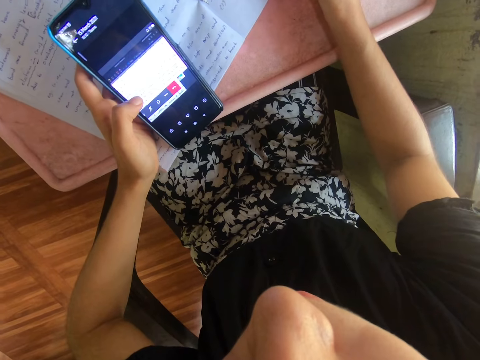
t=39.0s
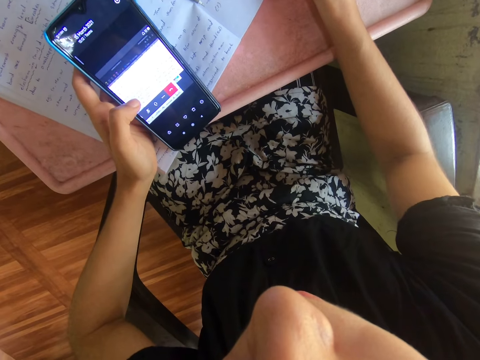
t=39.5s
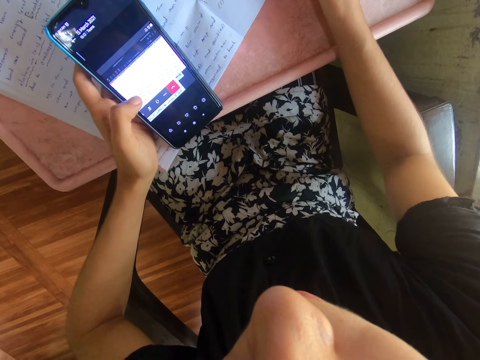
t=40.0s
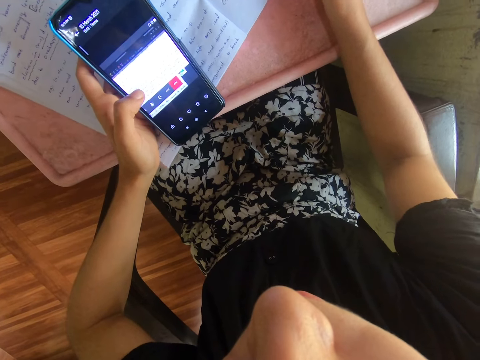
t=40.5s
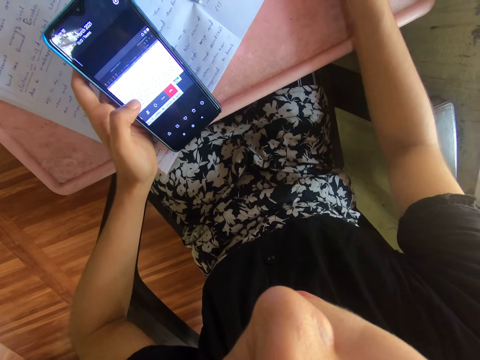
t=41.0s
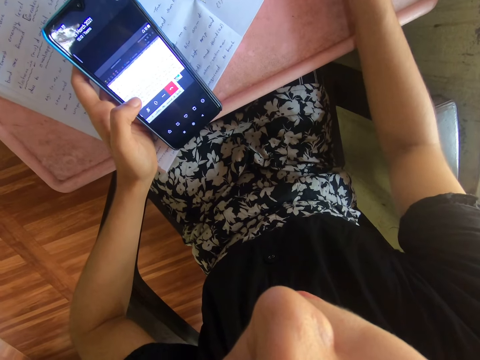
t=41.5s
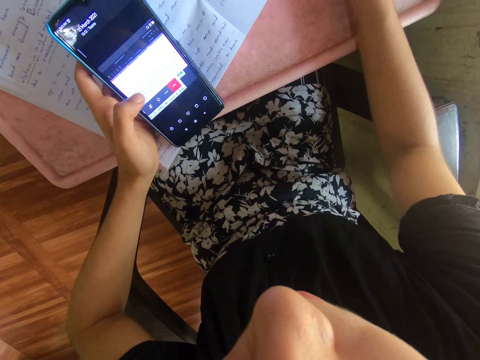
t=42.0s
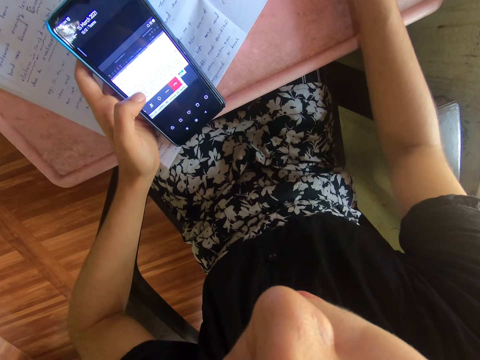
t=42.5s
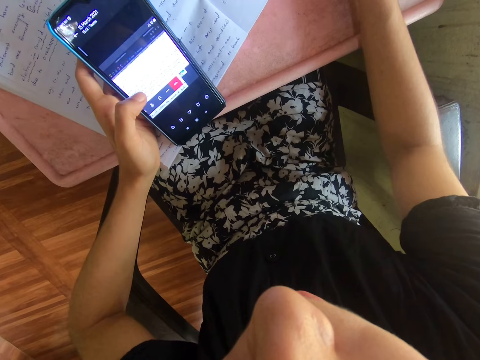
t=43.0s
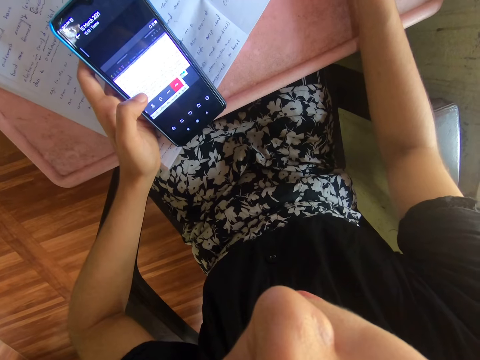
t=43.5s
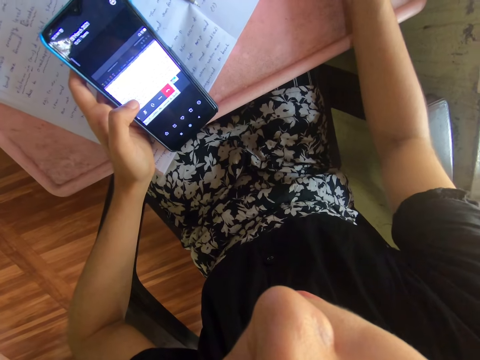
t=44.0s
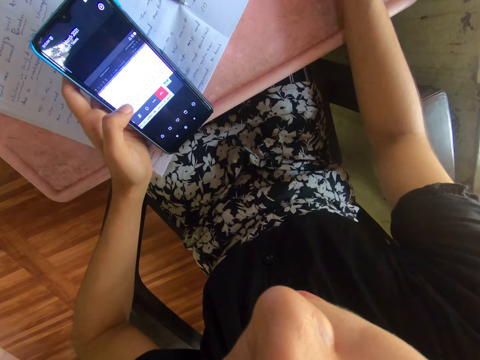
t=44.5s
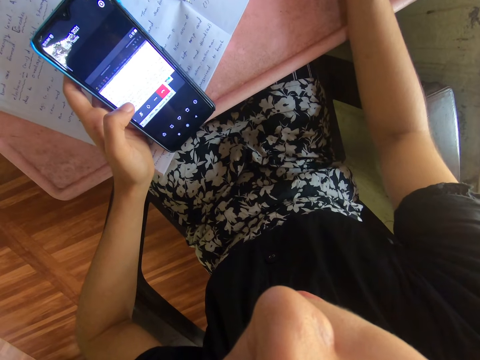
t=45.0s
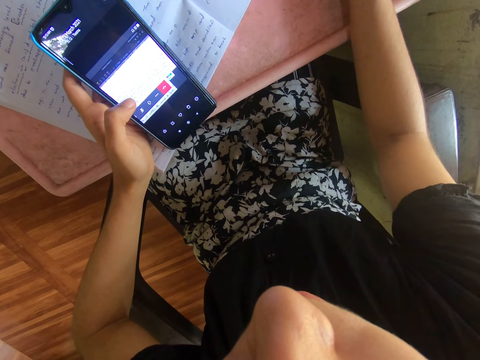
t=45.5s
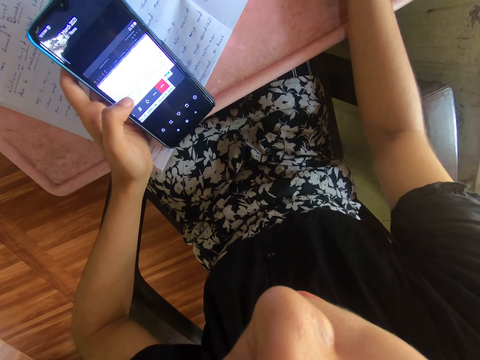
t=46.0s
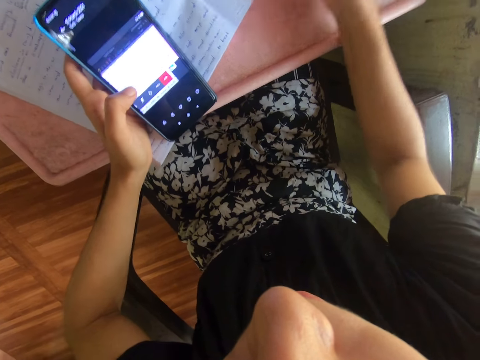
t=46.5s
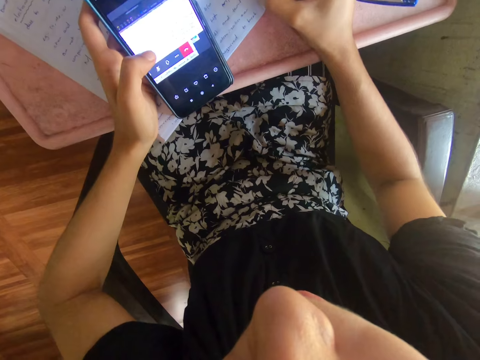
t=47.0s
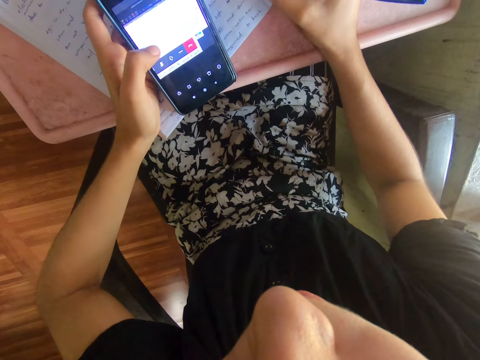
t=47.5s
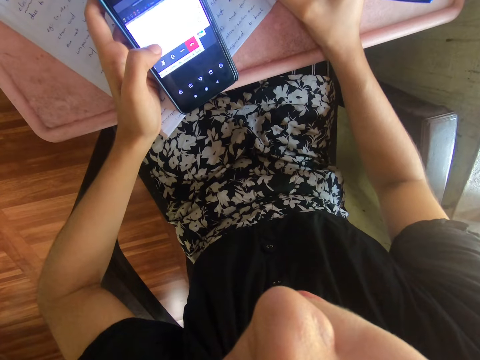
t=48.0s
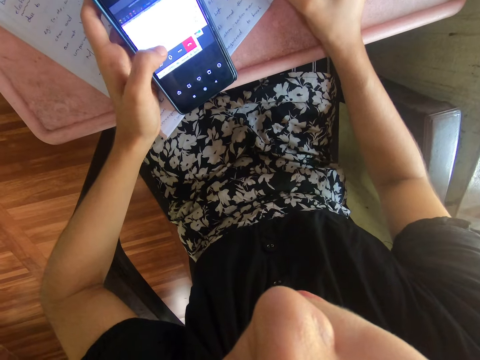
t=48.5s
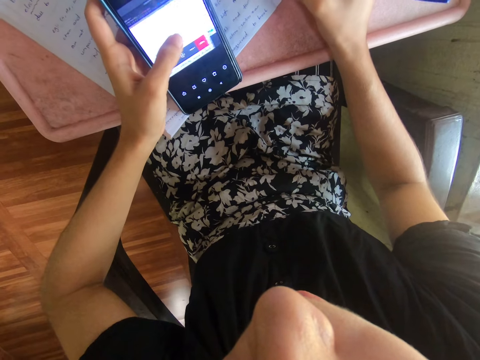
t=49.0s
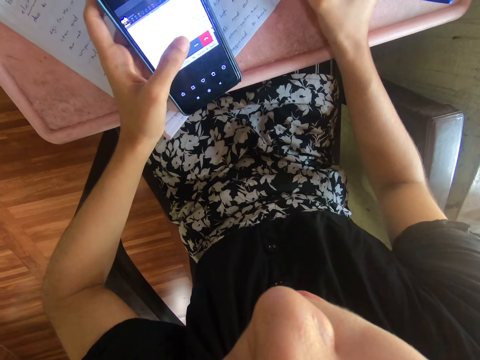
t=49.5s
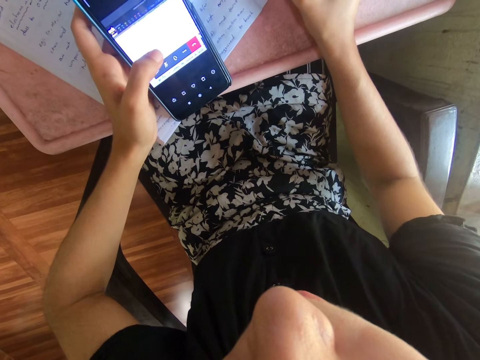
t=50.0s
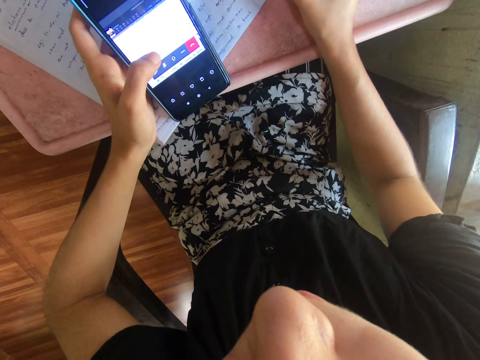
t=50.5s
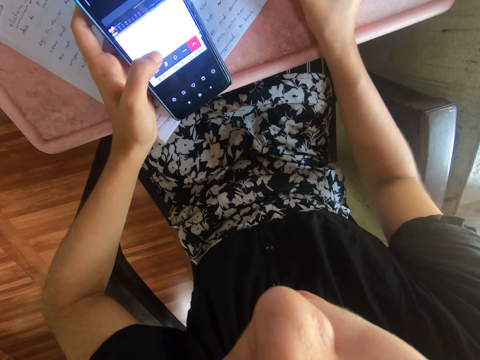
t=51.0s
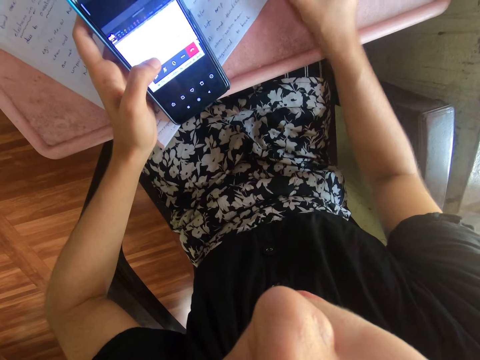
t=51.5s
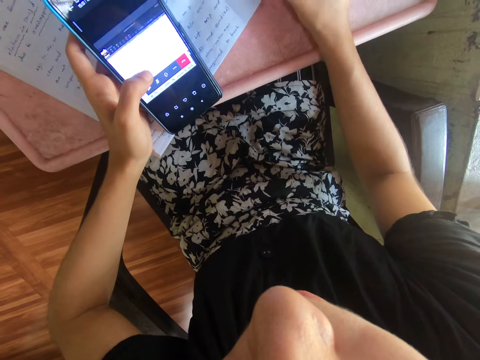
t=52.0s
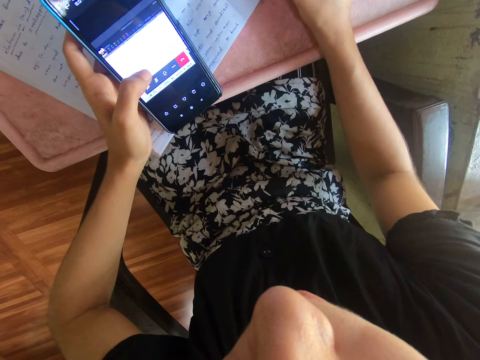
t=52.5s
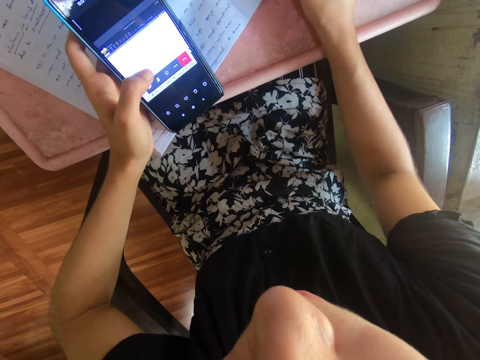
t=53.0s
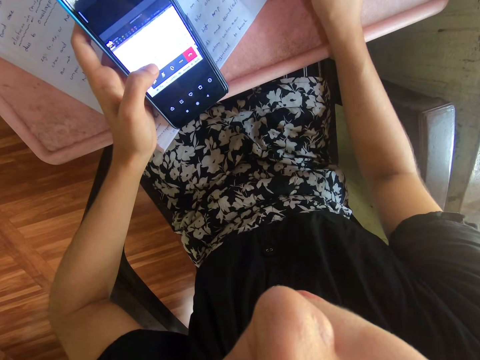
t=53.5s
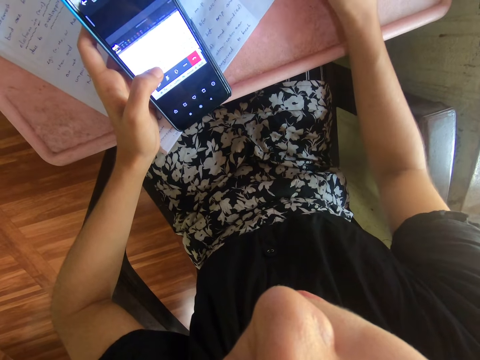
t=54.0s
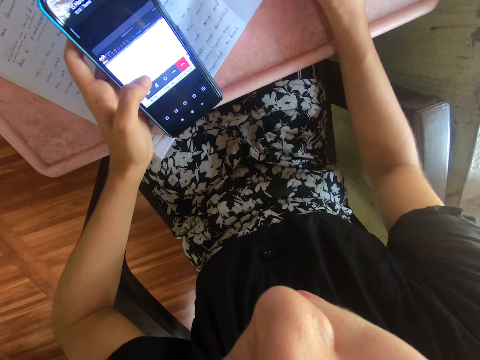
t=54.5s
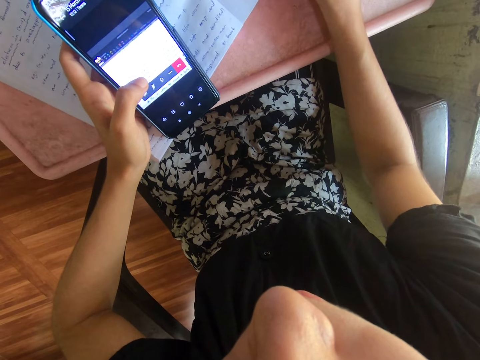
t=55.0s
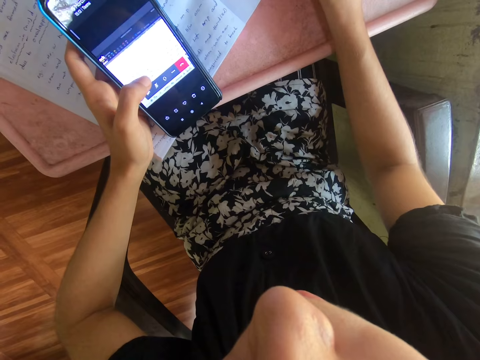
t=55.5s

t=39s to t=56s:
The camera wearer operates the phone. They write on the book.

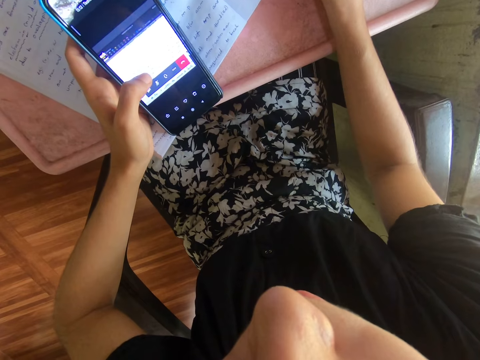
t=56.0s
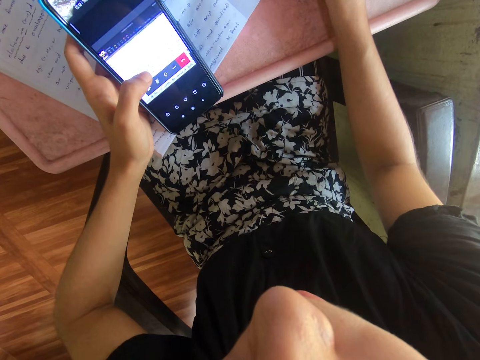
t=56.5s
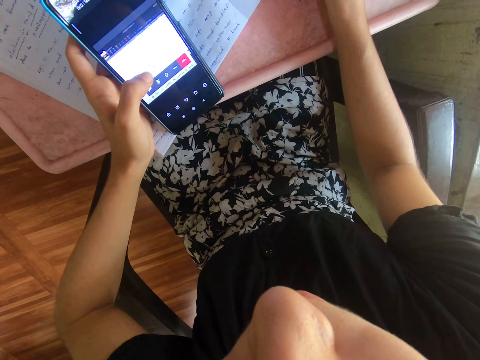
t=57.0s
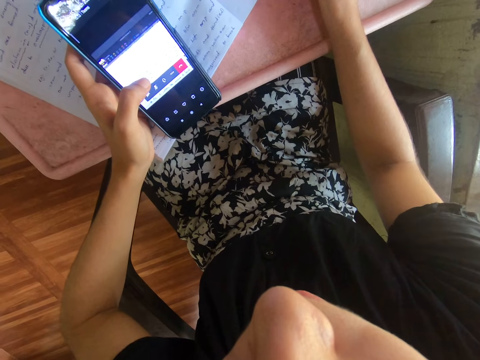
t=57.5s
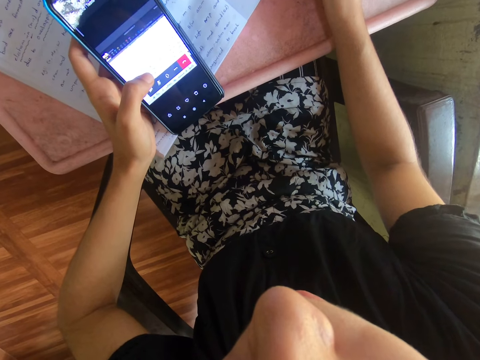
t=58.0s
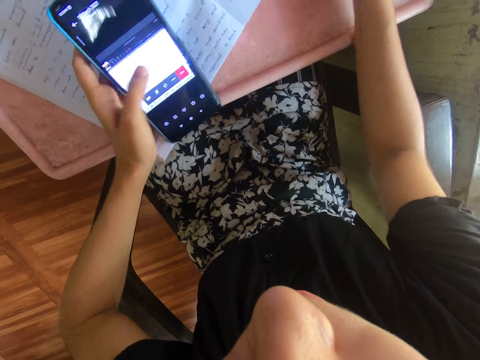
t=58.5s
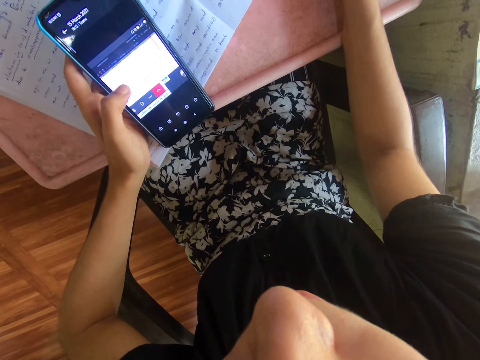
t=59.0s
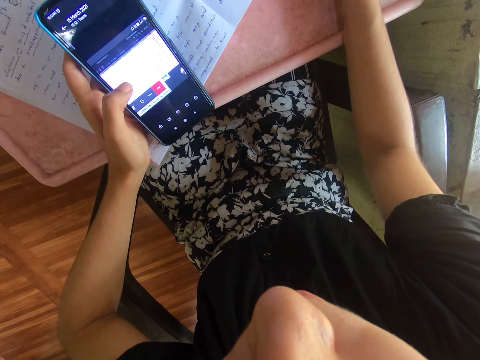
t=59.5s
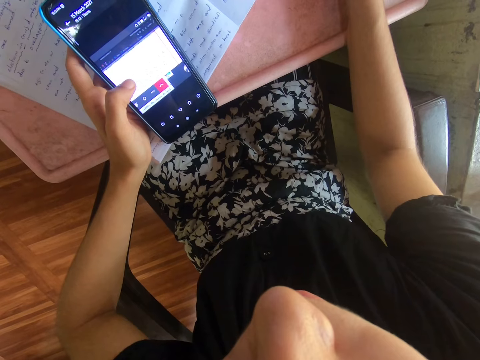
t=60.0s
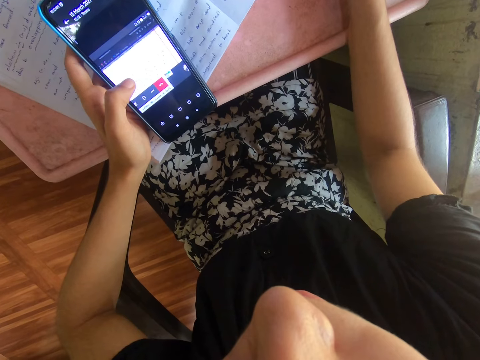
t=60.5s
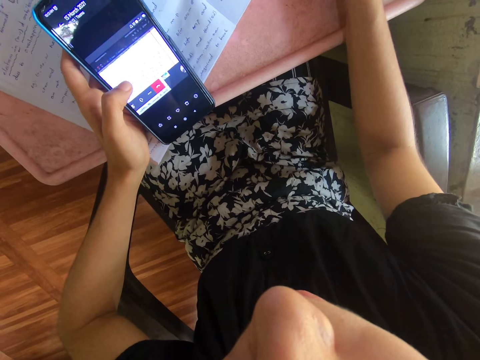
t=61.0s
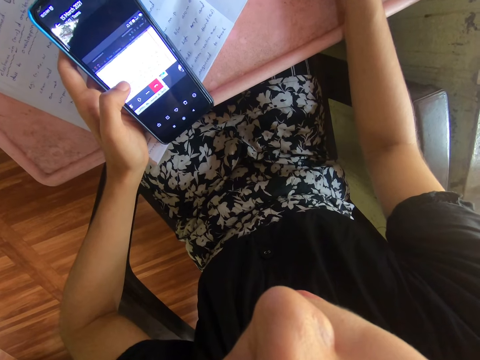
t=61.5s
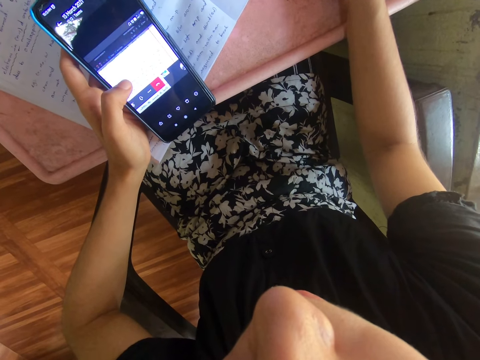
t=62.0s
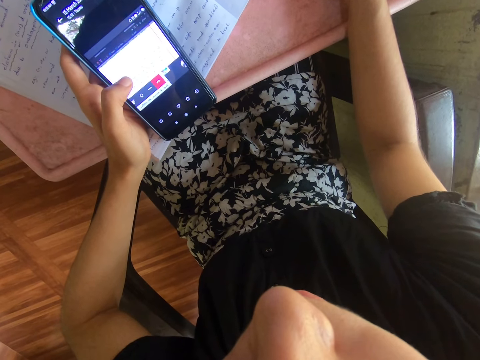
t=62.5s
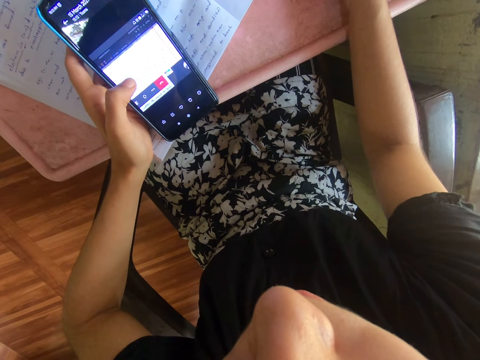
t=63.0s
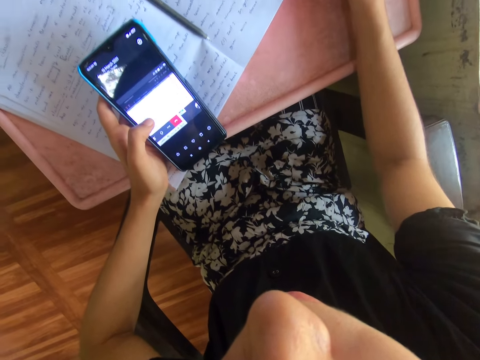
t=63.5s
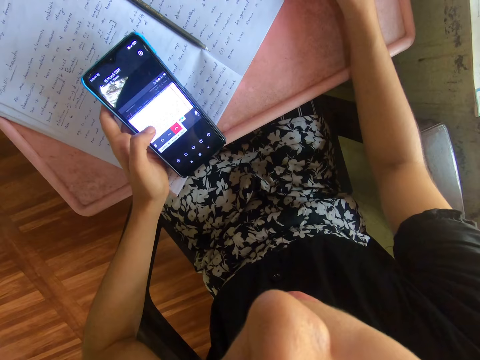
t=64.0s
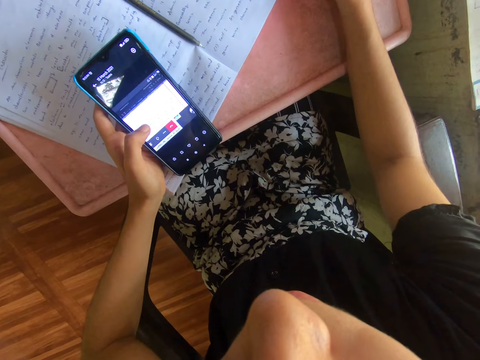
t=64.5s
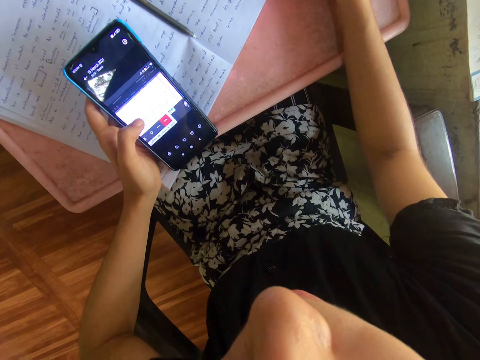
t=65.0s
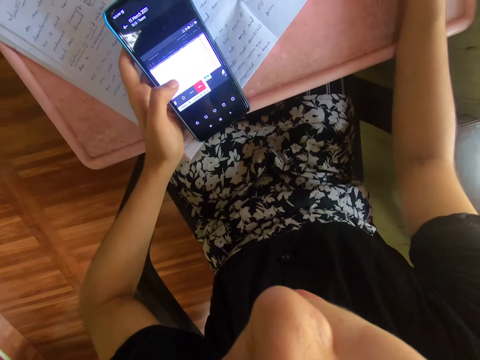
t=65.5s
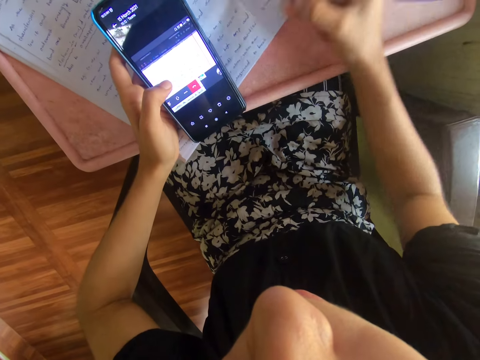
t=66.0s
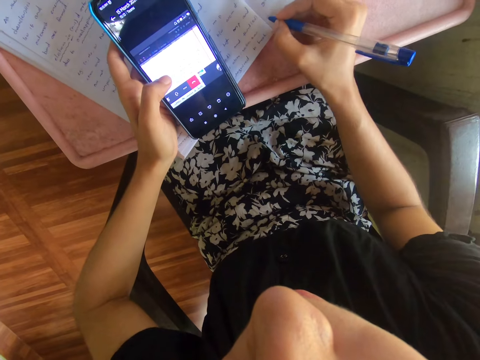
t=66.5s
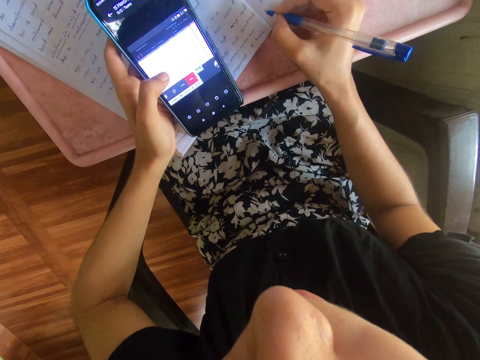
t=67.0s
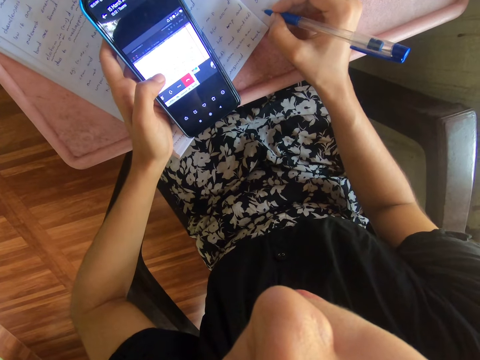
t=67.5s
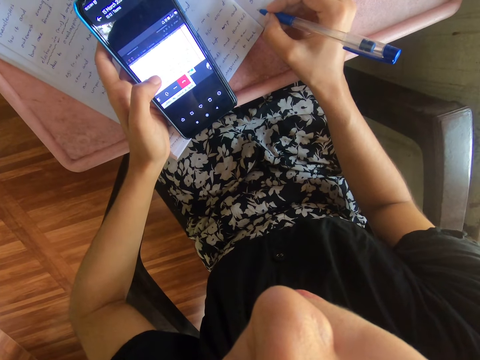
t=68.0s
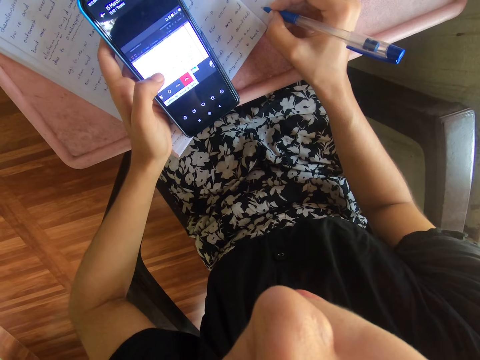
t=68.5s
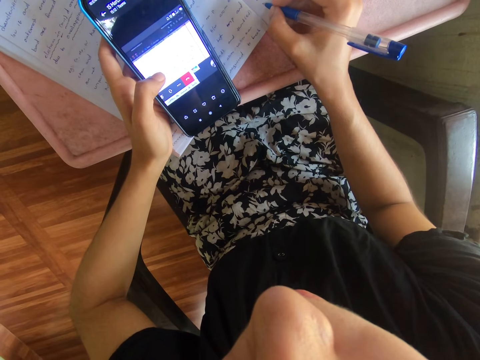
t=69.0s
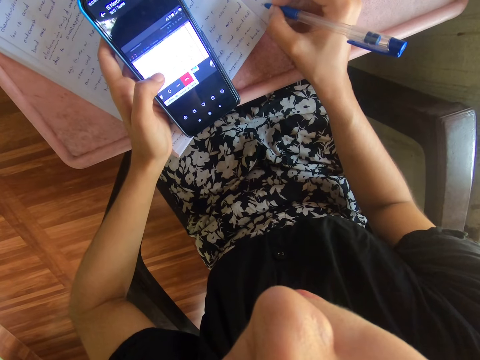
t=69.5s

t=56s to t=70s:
The camera wearer drops the pen. They operate the phone. They write on the book.
